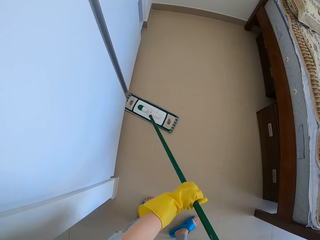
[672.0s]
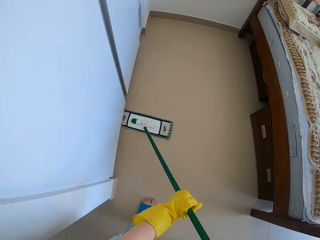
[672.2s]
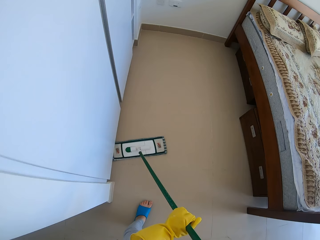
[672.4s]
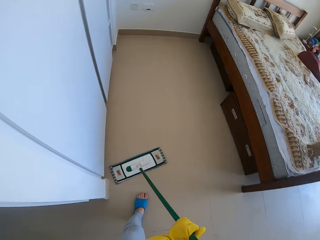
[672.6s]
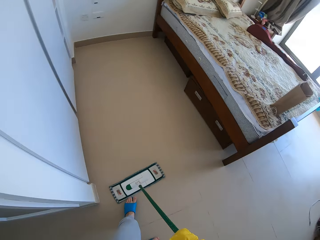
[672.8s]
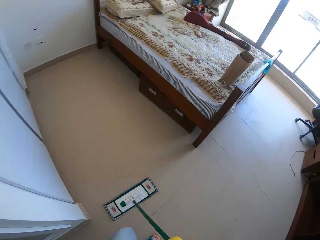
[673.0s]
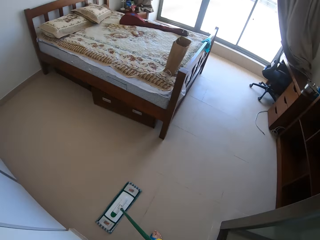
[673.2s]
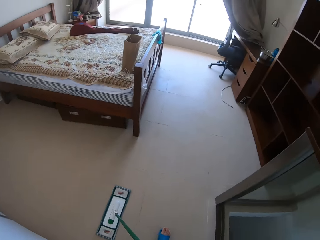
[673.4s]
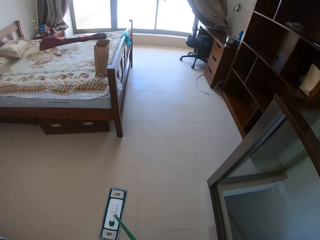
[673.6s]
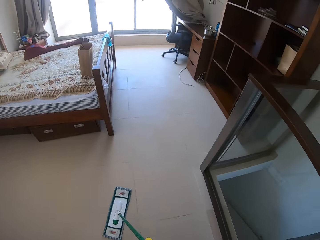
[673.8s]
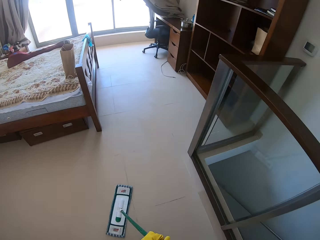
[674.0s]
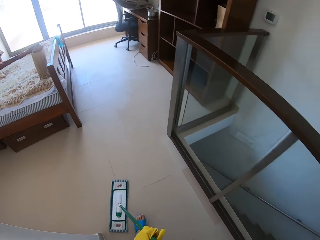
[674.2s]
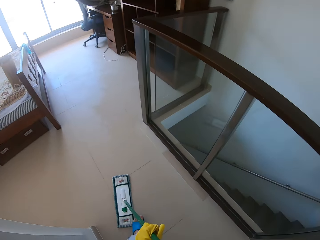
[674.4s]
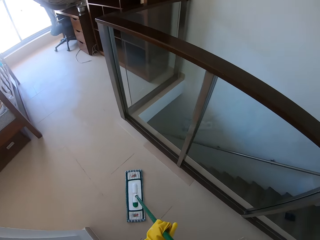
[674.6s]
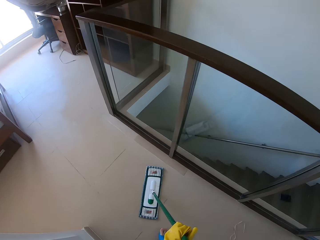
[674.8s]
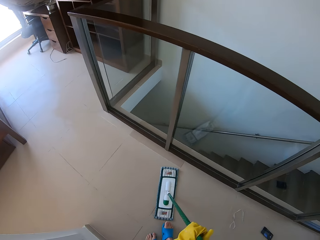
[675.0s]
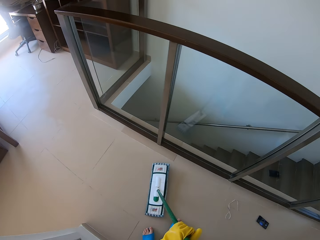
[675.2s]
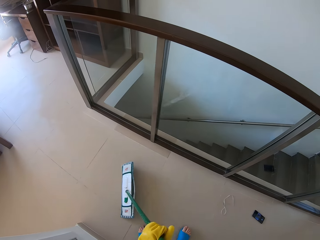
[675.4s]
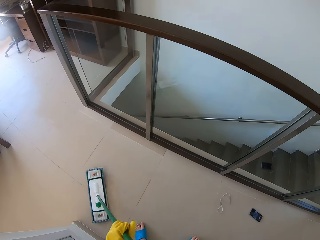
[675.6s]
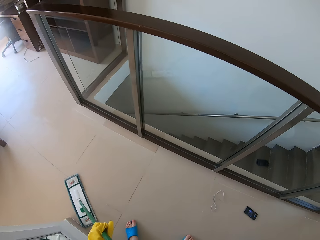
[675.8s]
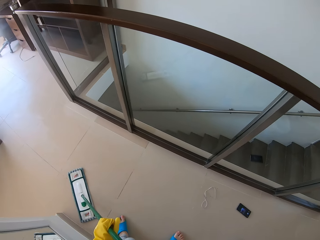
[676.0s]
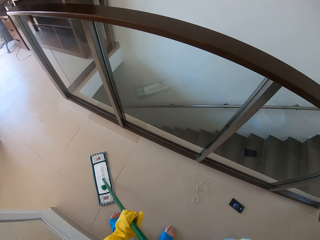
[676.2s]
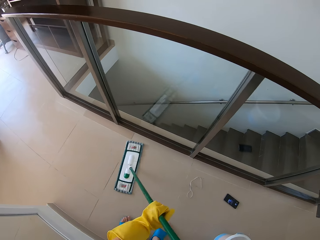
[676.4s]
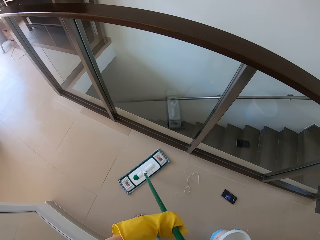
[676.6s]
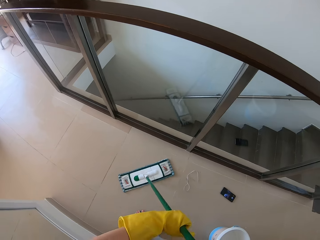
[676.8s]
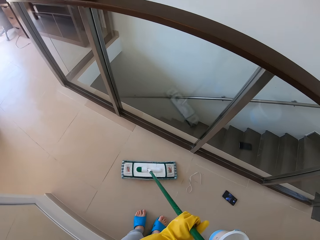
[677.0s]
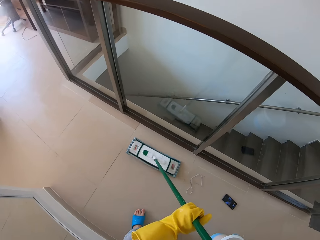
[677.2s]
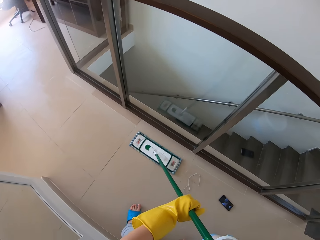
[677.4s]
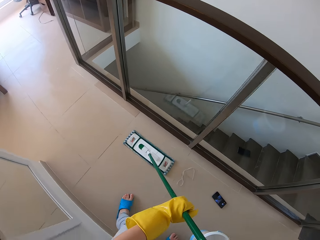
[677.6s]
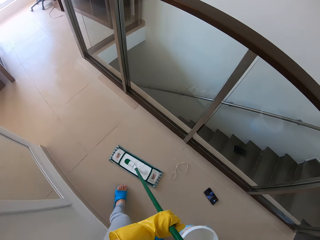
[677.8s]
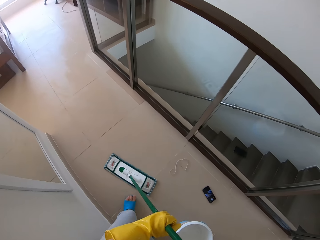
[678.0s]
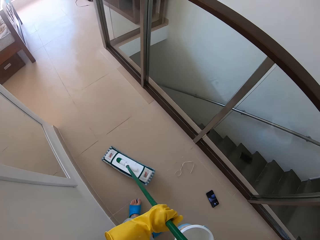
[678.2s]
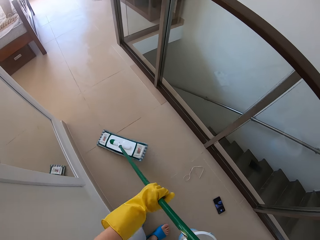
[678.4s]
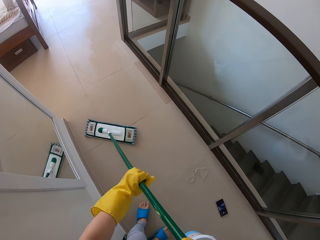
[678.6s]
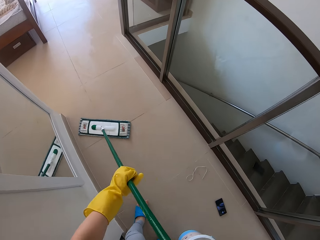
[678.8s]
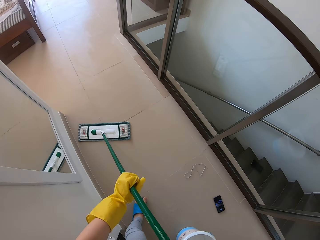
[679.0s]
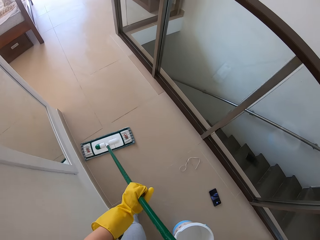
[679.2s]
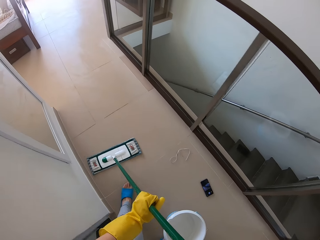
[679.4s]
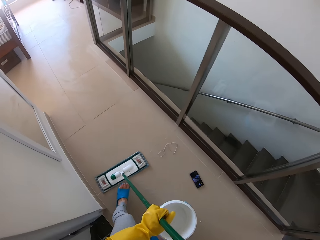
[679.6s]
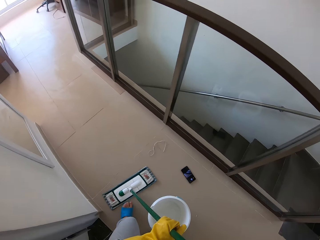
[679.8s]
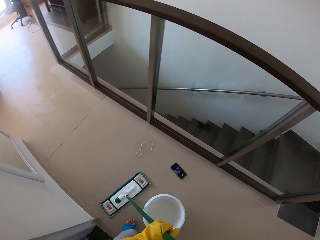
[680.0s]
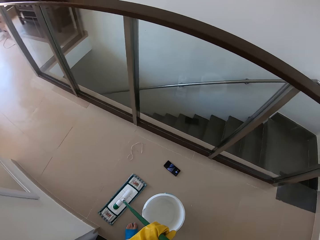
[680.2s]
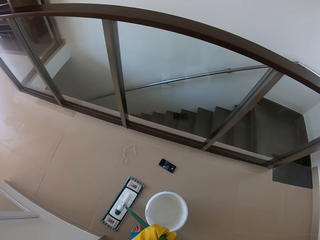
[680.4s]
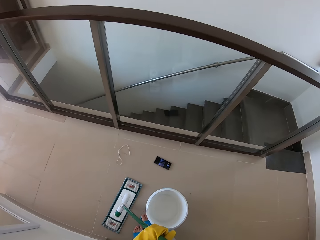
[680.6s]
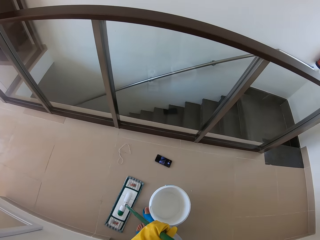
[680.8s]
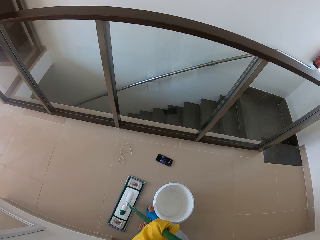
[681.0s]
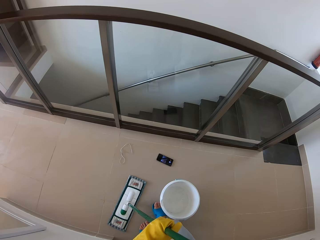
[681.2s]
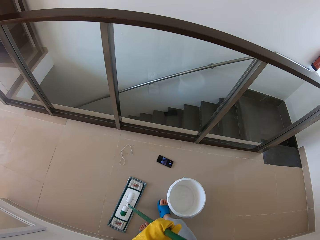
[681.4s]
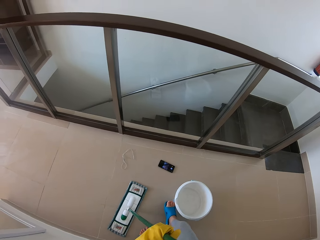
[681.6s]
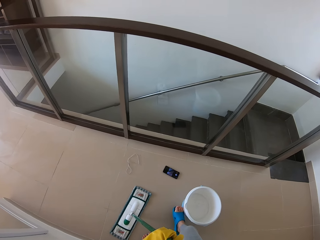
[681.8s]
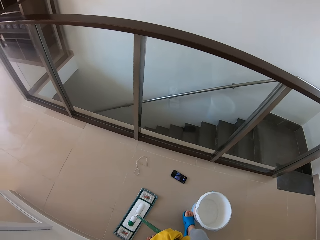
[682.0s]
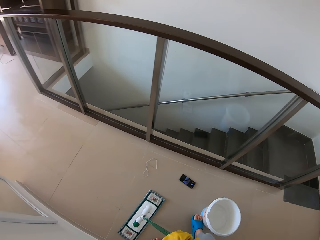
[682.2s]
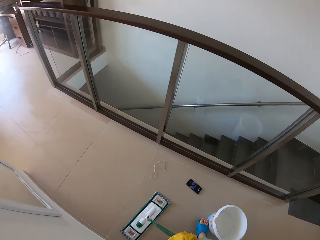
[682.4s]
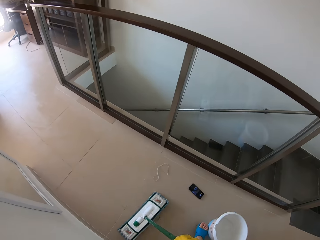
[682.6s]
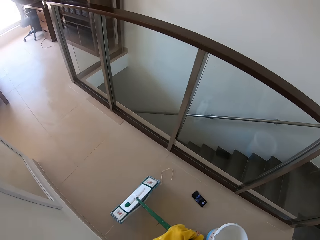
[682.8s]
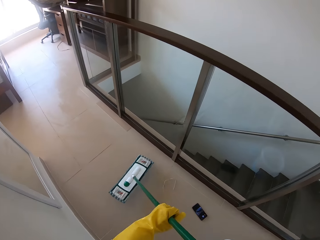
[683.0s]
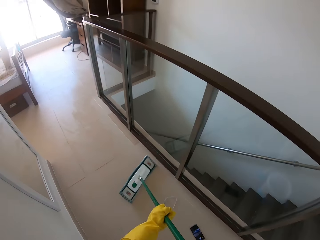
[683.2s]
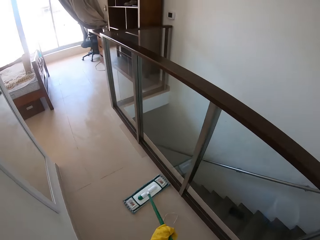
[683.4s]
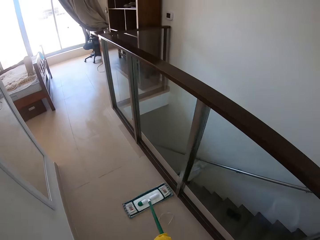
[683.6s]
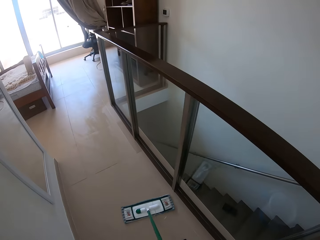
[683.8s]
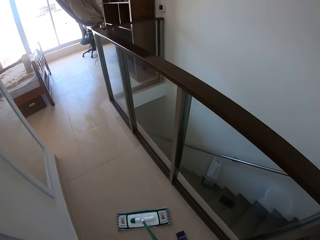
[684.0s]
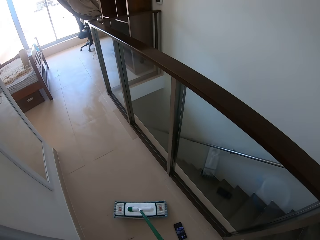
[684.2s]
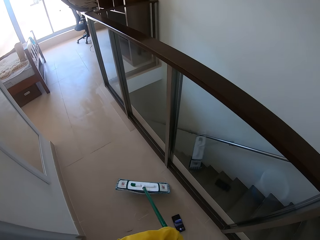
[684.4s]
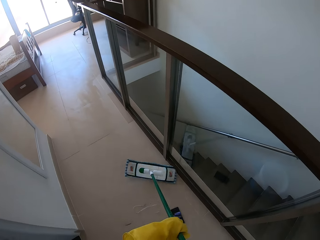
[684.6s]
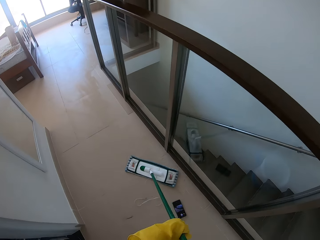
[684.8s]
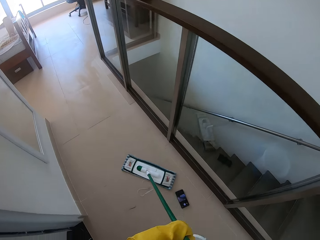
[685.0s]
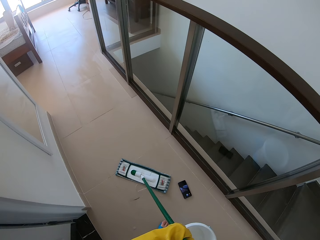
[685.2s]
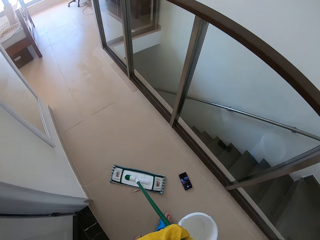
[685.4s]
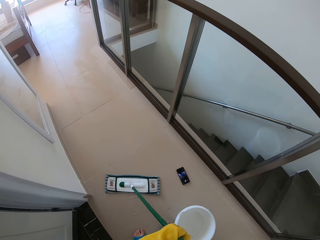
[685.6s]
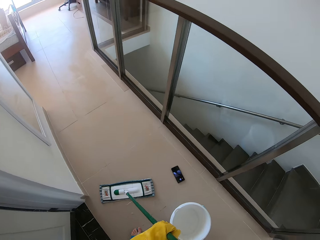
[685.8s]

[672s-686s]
The camera wearer sweeps the floor using the push broom. They push the bucket using the feet. They sweep the floor using the push broom.

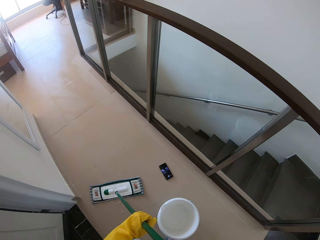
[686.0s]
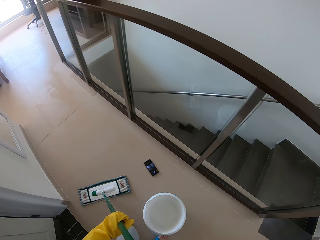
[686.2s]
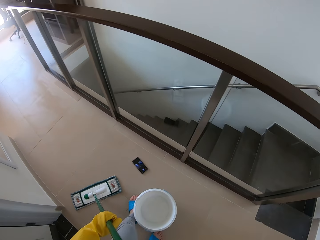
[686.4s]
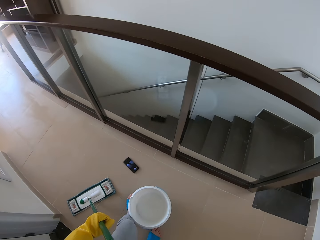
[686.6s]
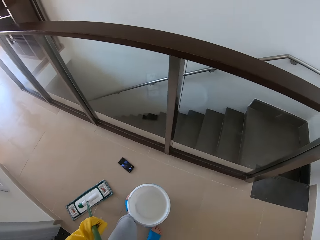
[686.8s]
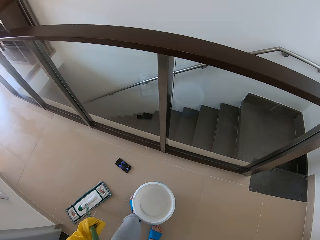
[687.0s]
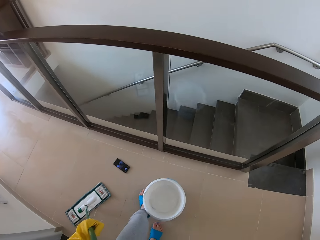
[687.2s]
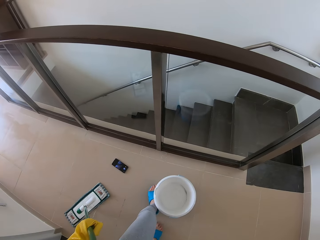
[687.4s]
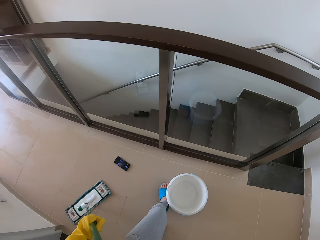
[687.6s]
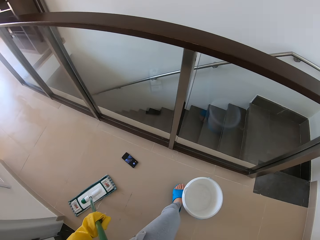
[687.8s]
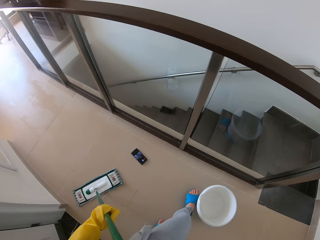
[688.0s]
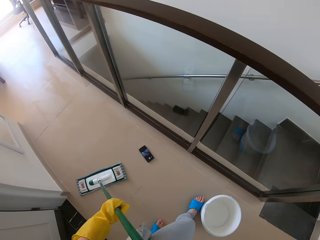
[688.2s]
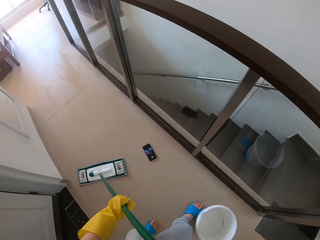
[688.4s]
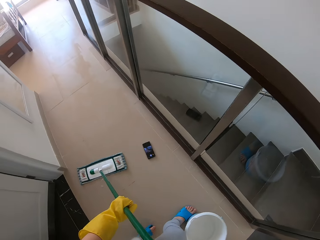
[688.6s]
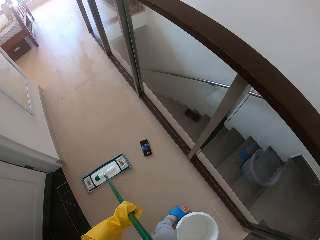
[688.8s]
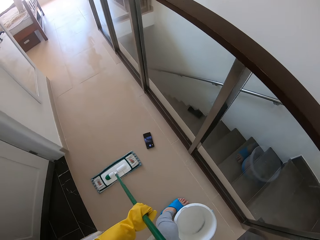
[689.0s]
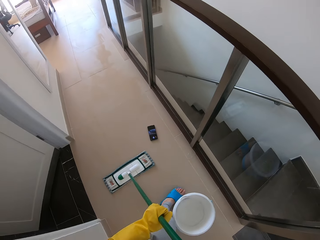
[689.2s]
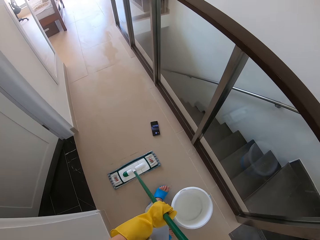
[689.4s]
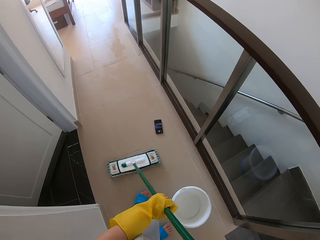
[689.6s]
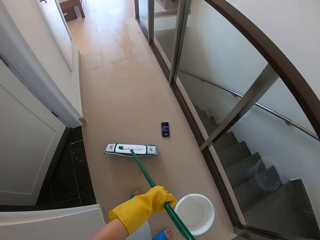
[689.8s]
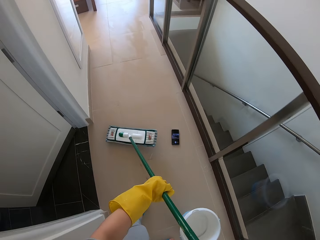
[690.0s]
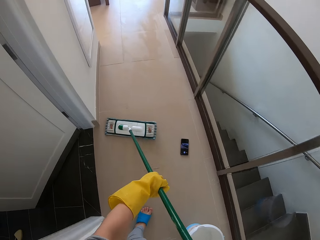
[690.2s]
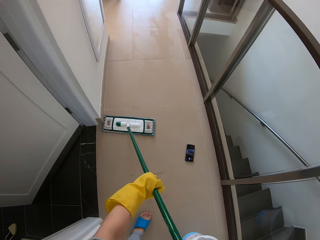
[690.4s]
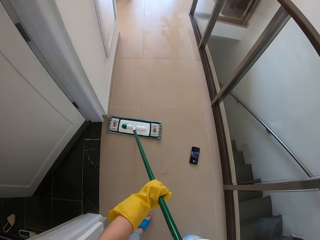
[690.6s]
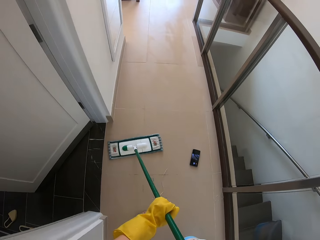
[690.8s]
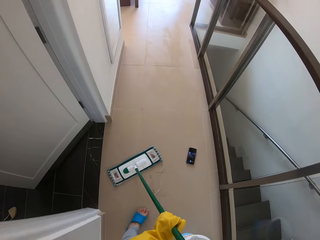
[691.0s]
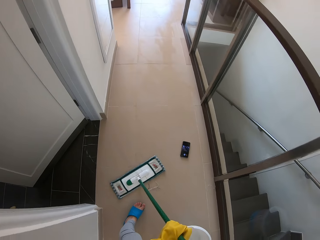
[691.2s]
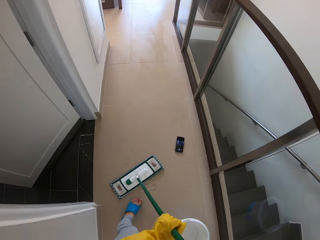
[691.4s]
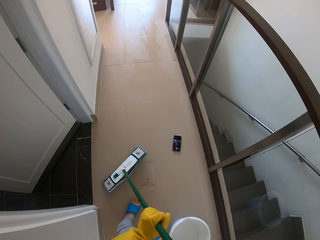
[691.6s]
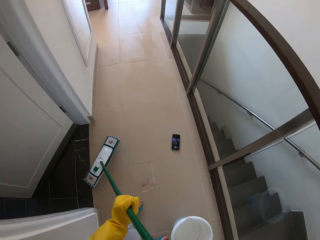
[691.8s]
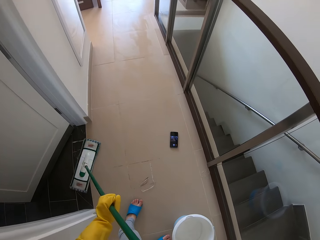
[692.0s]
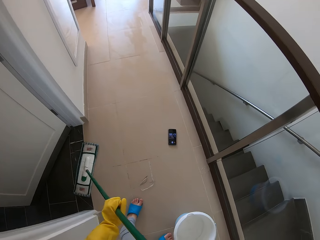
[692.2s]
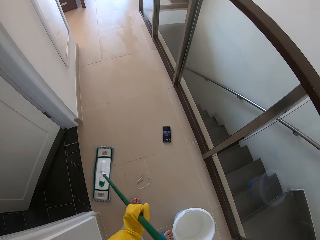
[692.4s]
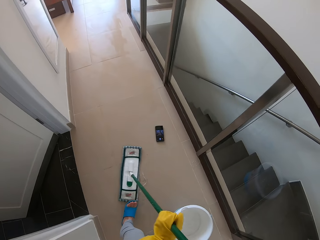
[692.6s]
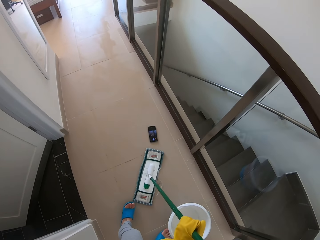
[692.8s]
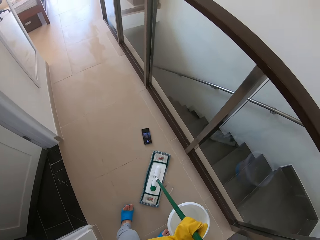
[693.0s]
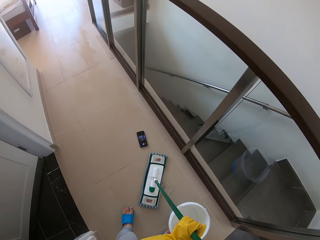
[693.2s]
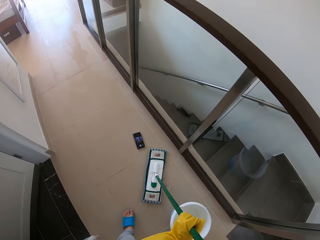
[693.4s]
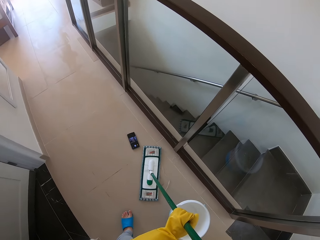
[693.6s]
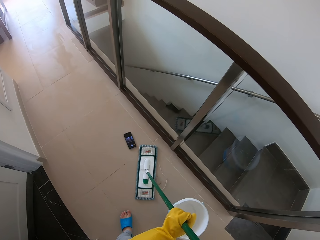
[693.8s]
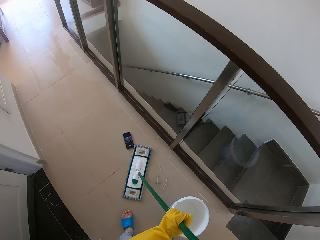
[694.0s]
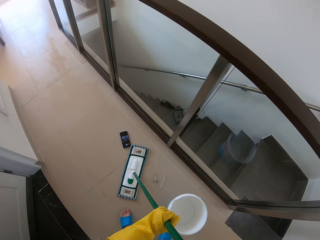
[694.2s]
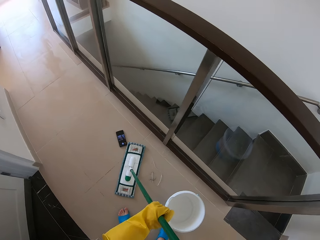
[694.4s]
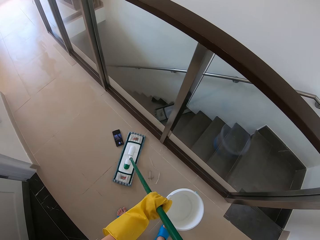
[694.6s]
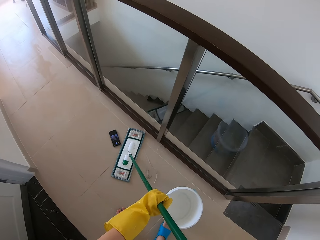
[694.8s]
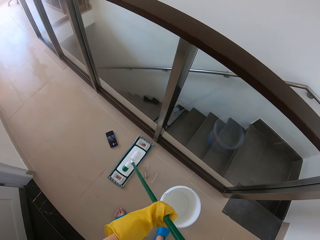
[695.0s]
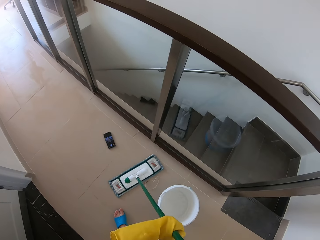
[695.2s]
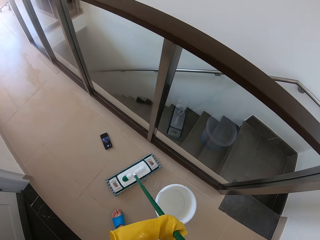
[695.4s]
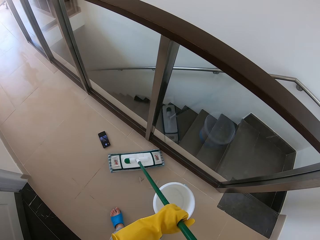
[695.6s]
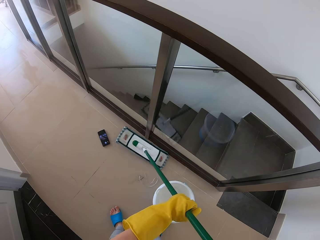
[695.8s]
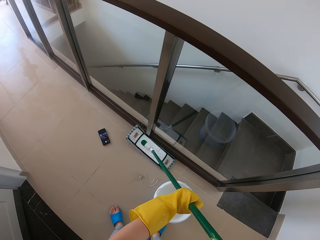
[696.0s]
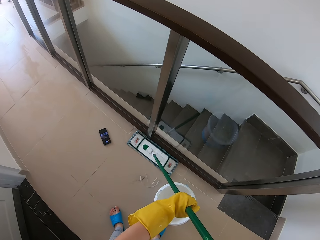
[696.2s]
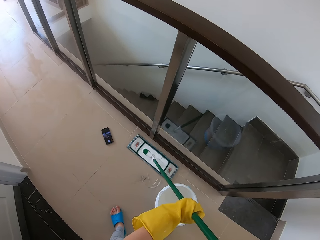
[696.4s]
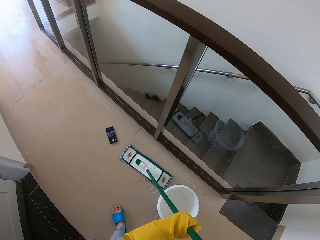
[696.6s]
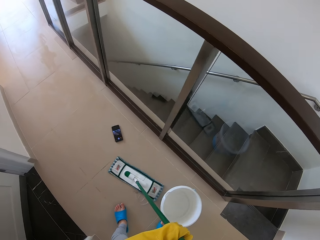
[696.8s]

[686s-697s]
The camera wearer pushes the bucket using the feet. They sweep the floor using the push broom. They push the phone on the floor using the push broom. They sweep the floor using the push broom.
